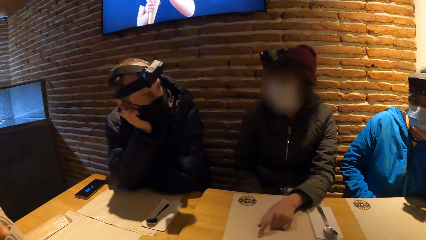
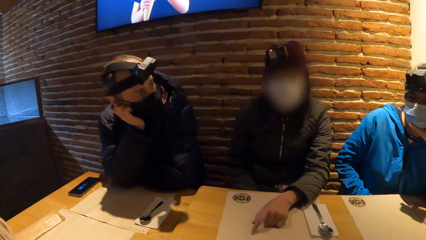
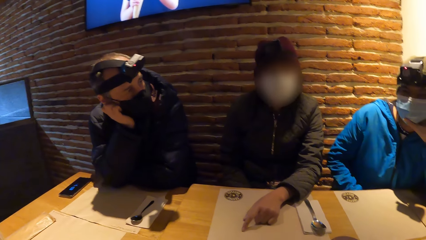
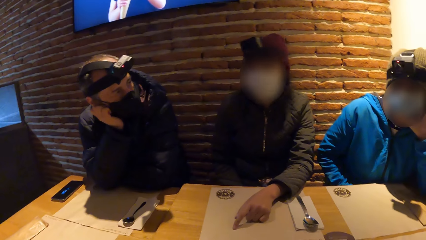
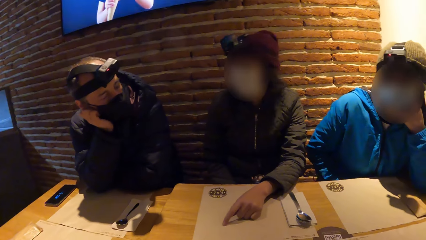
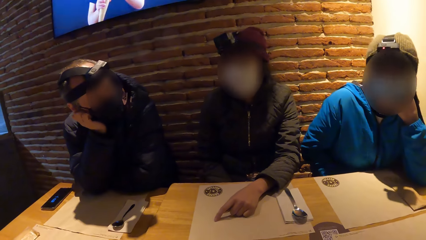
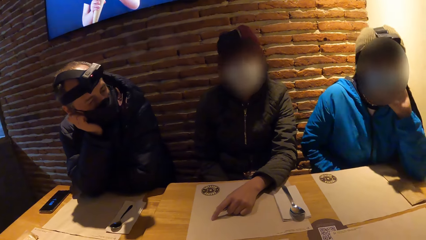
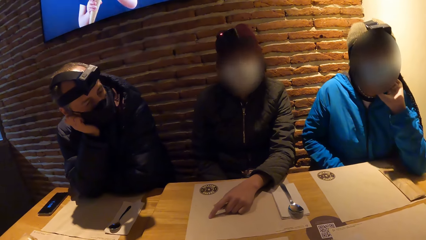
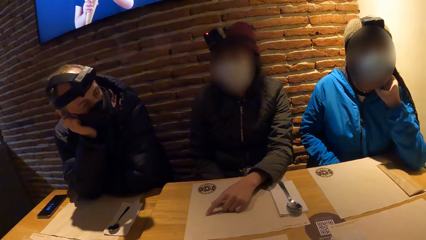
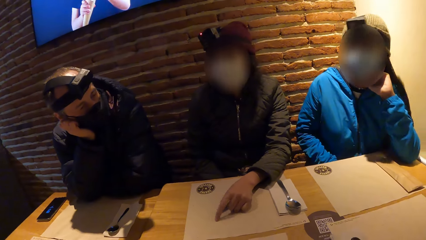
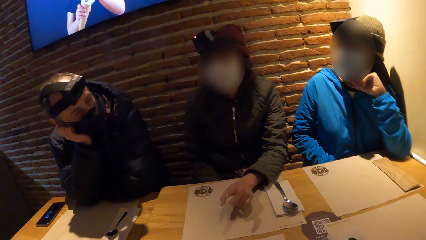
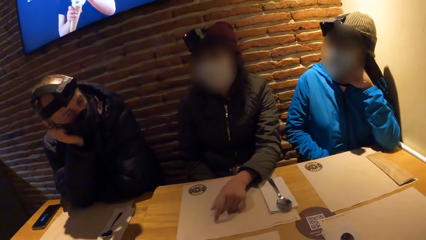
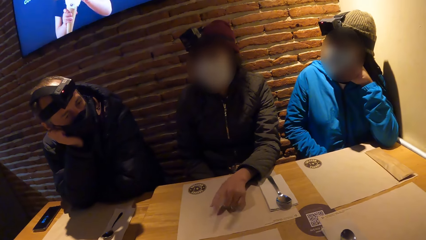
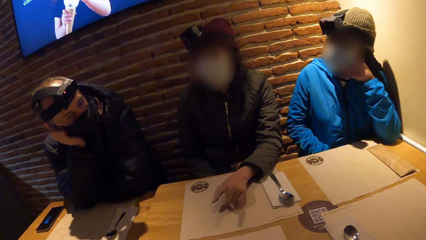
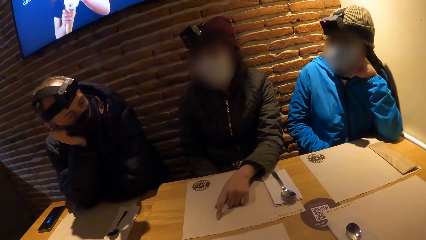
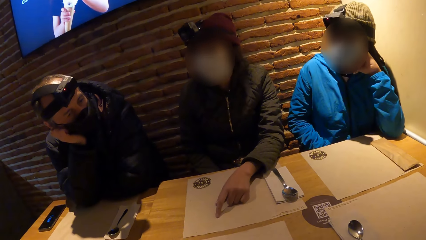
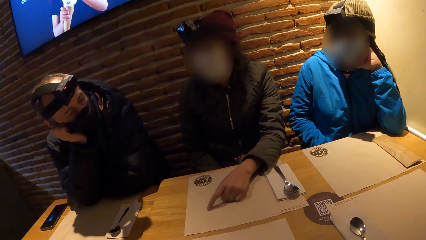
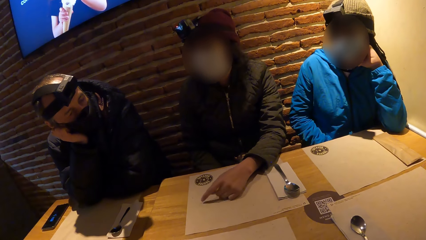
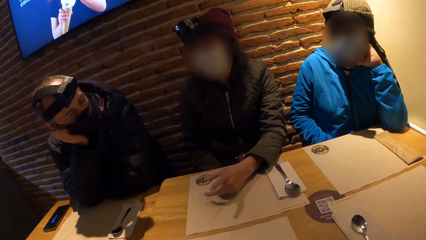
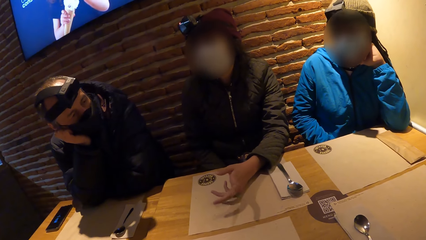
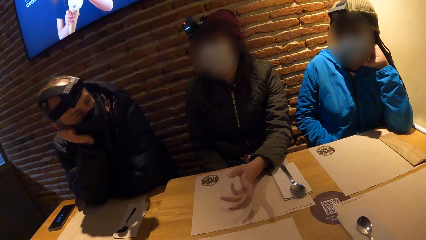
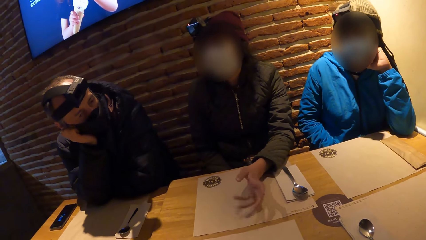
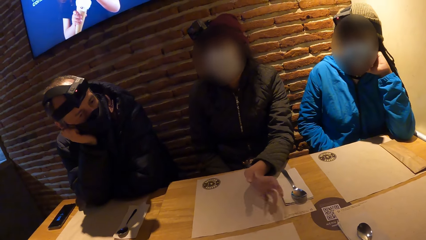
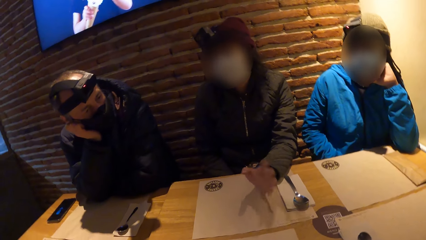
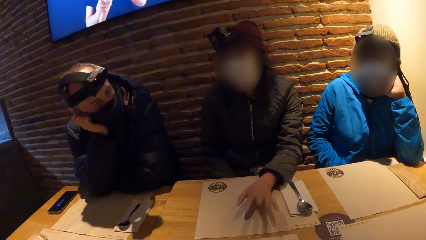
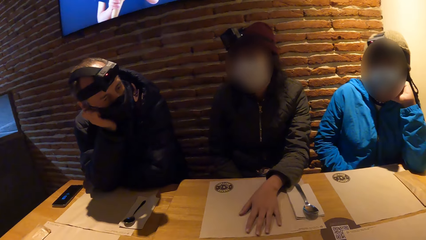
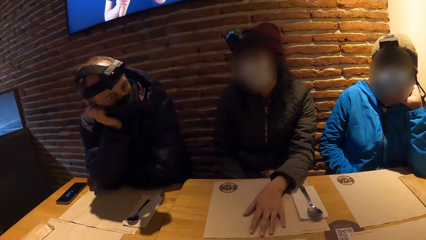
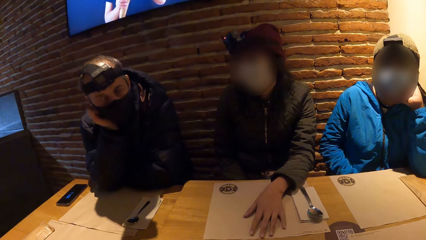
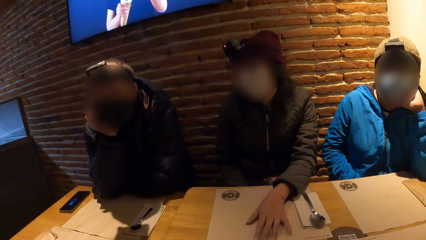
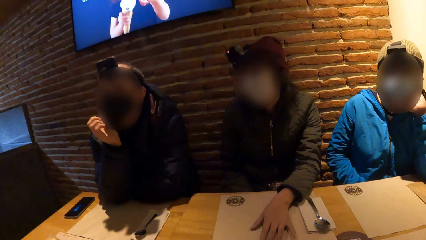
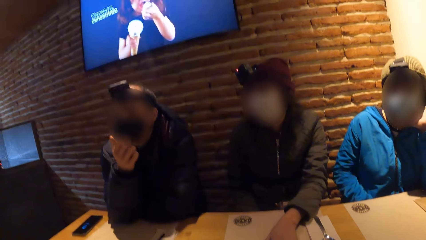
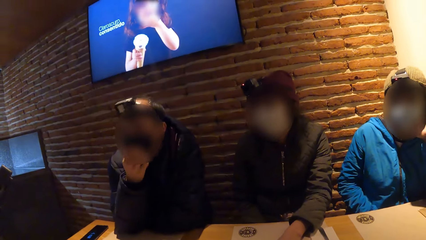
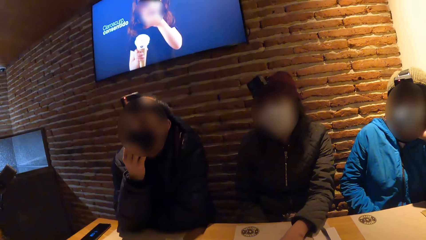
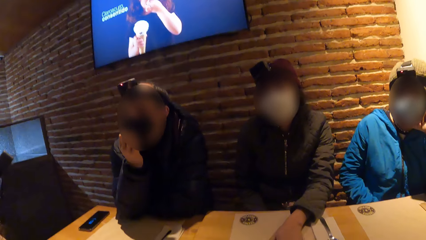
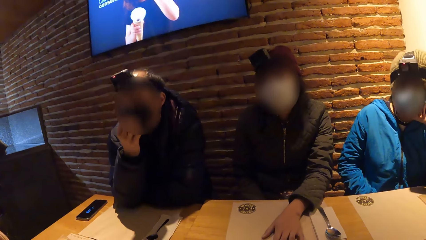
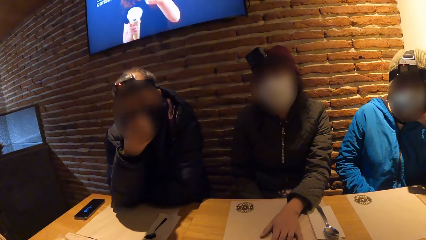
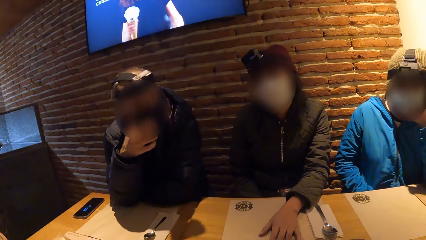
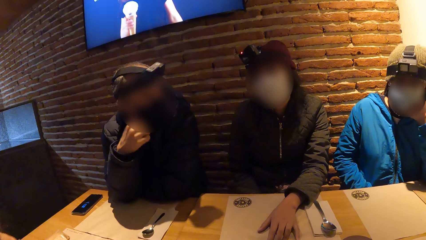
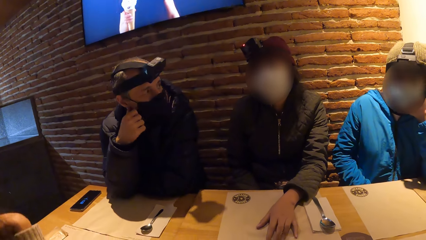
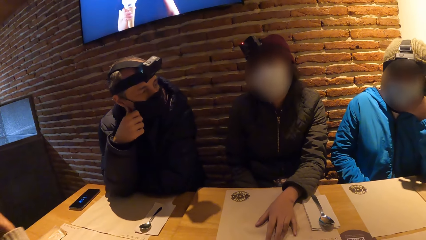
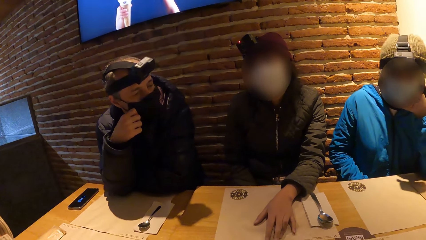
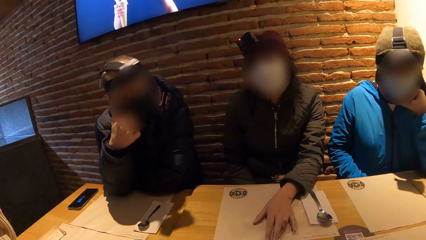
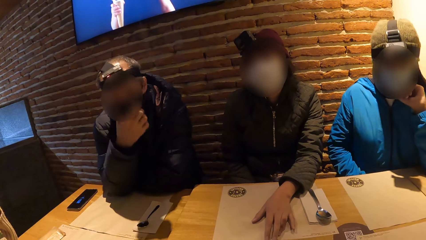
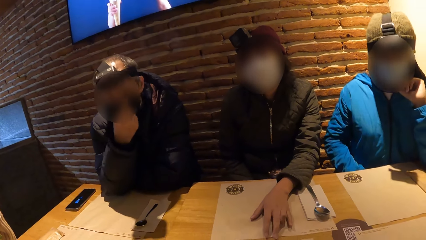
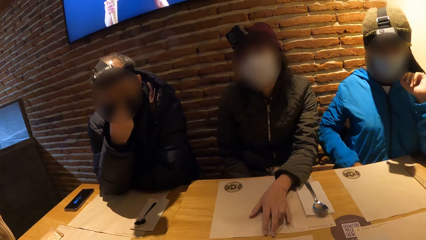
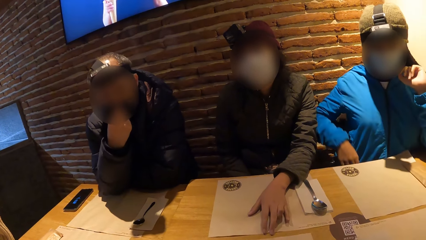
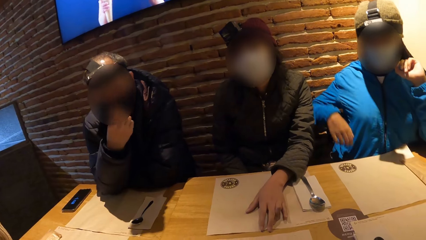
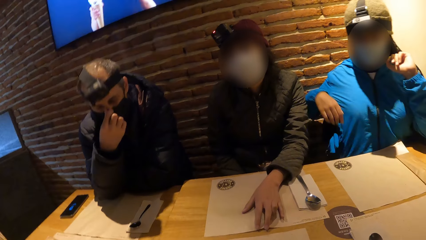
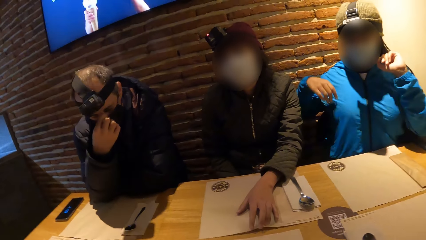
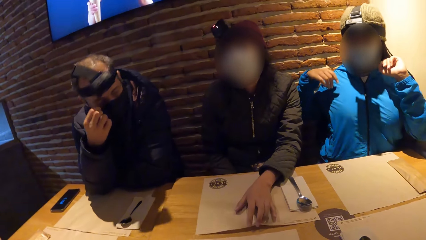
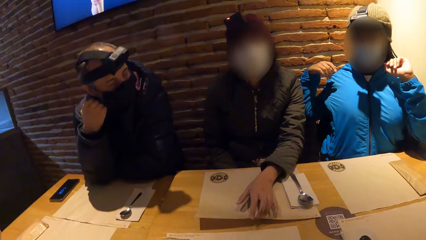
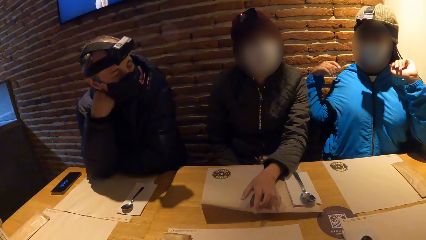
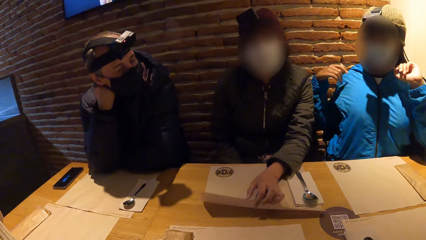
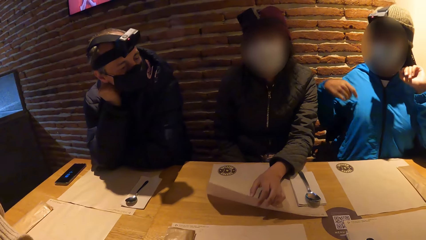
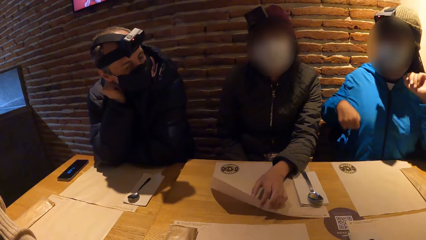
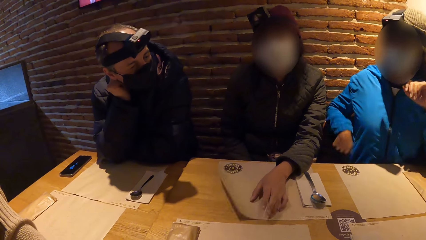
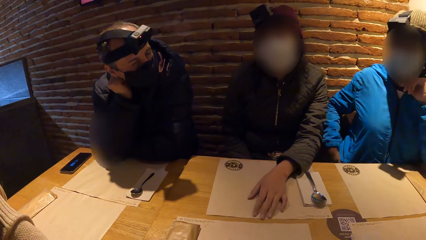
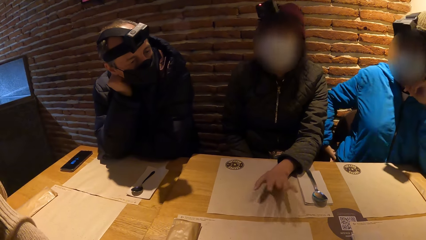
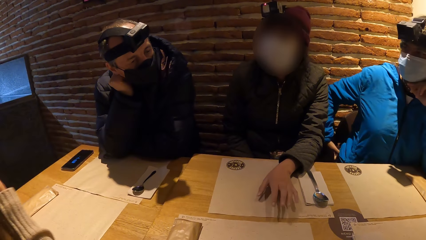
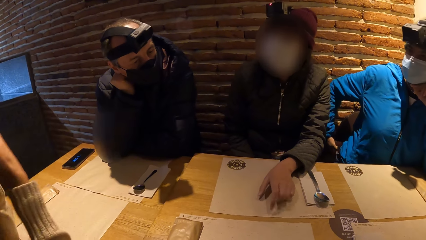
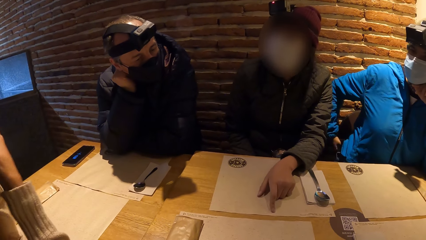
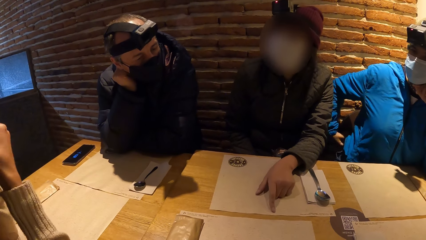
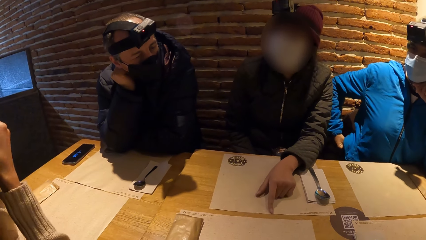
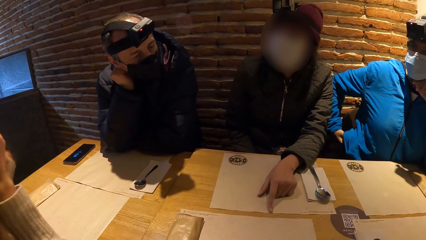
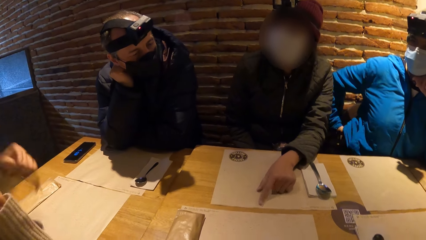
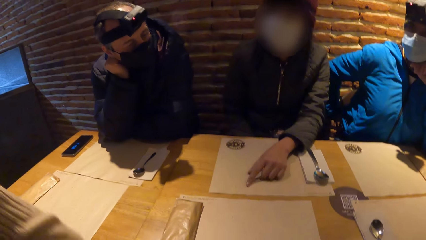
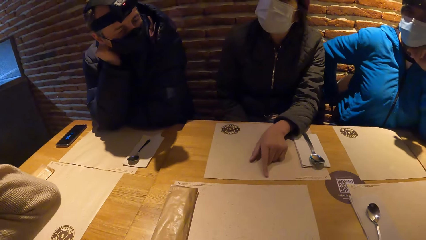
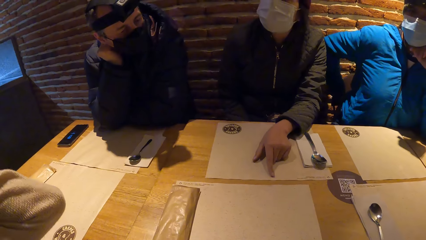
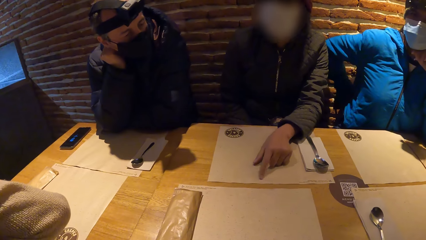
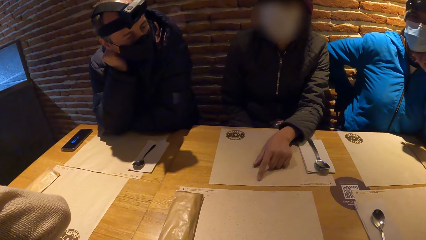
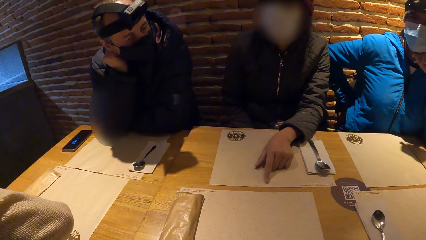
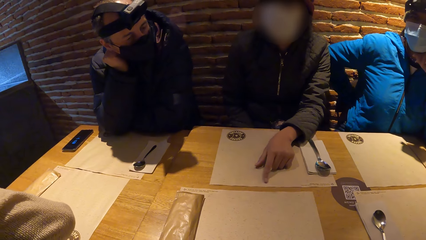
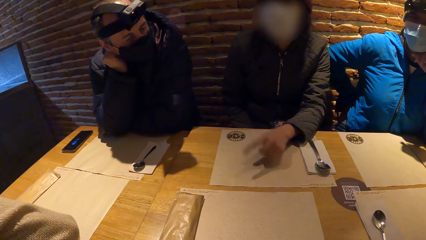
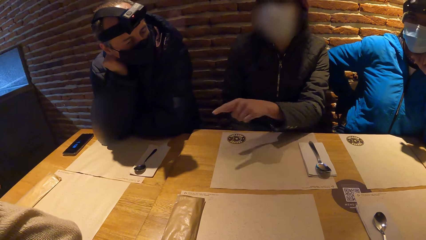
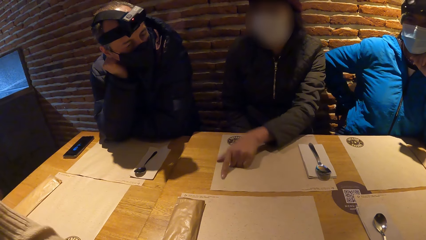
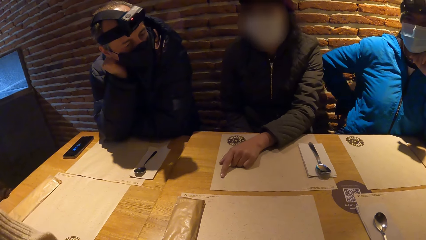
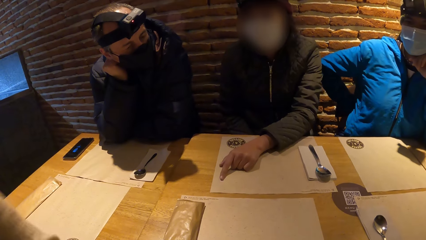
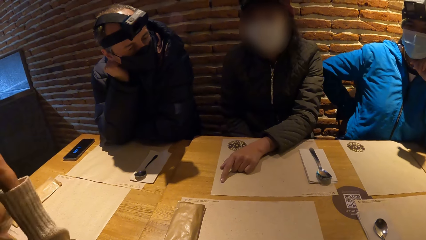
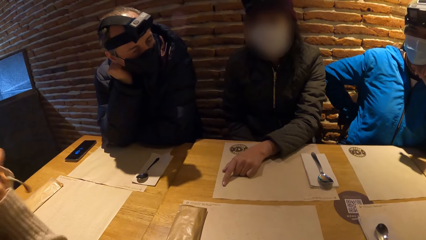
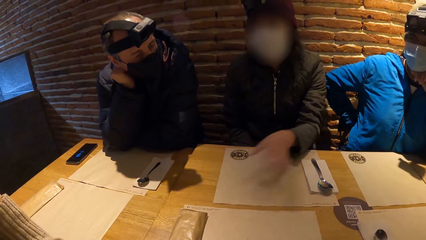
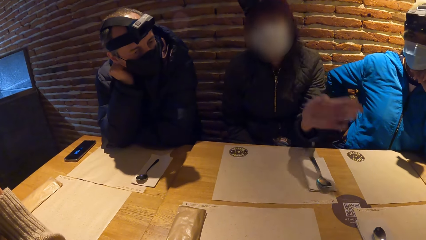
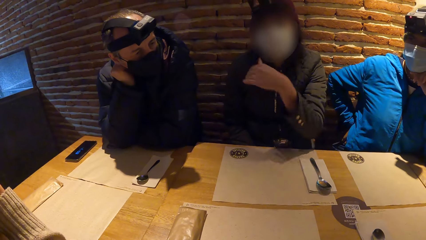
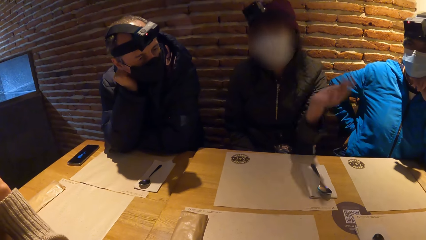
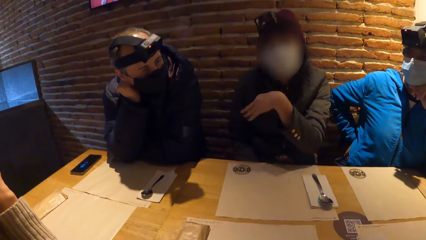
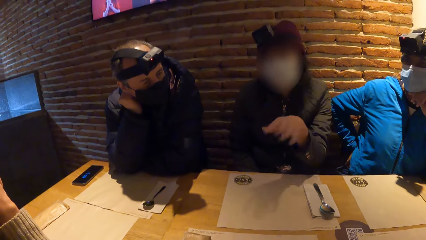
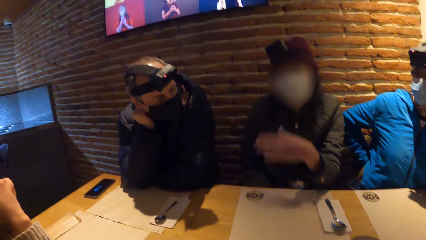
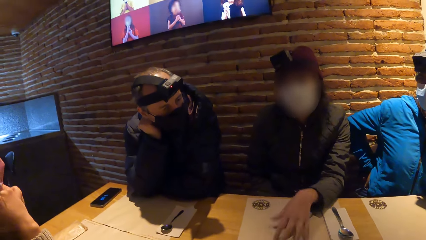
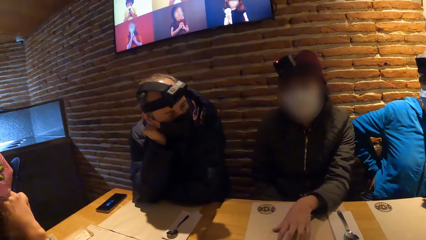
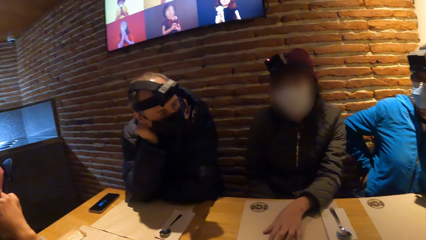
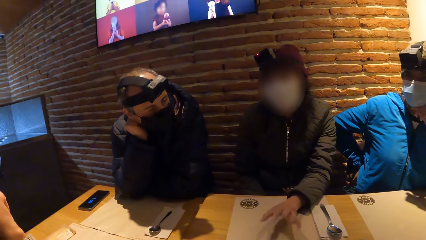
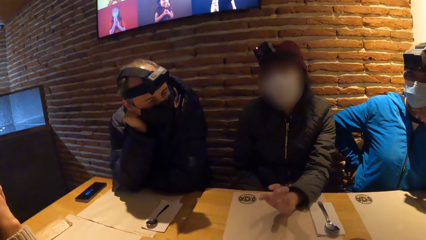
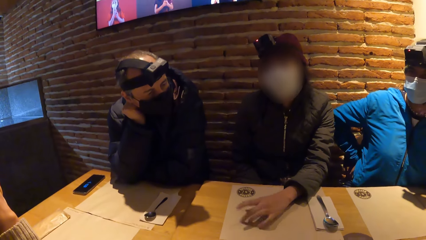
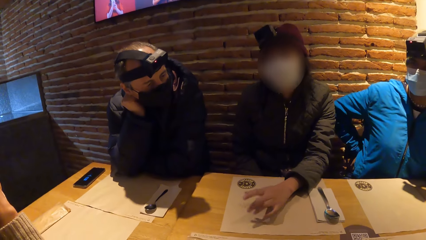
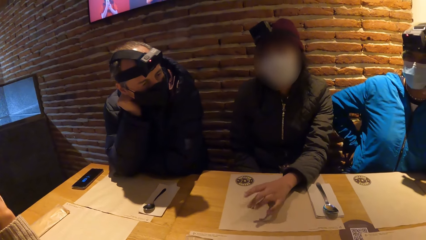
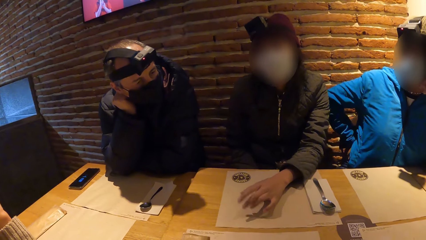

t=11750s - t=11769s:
A person moves the hand at the chin. Another person moves the hand on the paper. A man adjusts the nose mask on his face with his right hand on the table. The first person moves the back to the wall. The second person moves the paper on the table. A woman adjusts her jacket with her right hand on the table. A third person moves the hand on the face. The first person moves the hand to the pocket. The second person swings the hand up and moves the hand on the paper.
